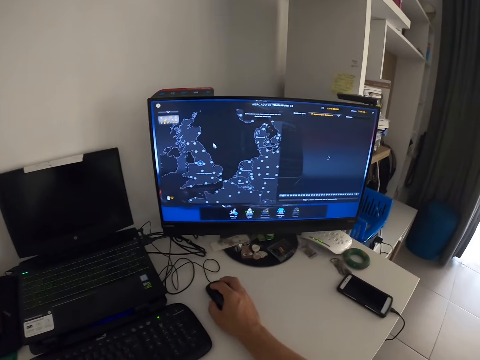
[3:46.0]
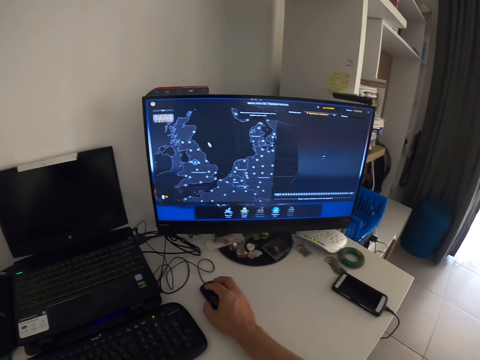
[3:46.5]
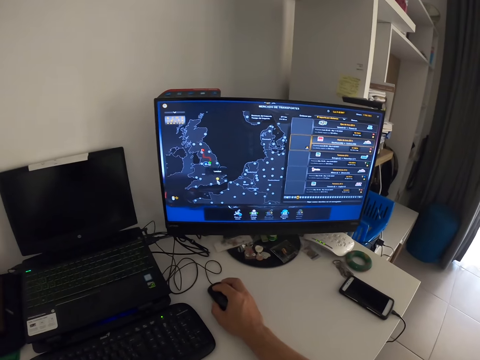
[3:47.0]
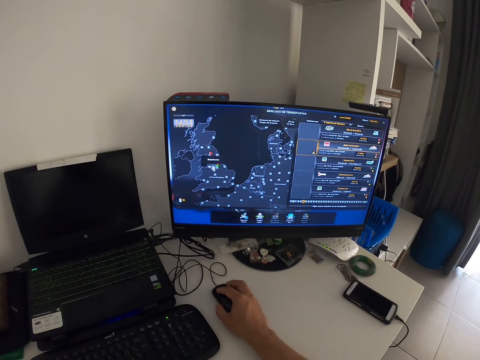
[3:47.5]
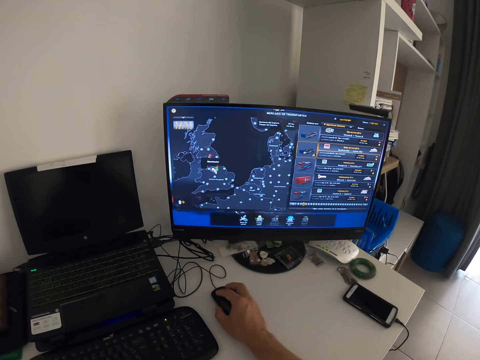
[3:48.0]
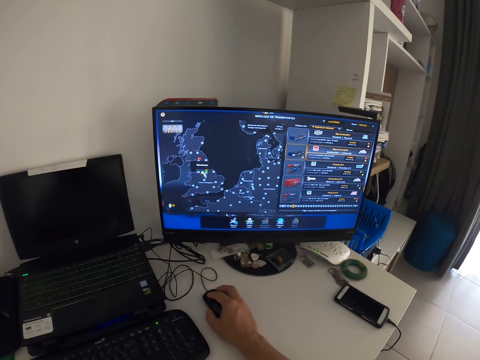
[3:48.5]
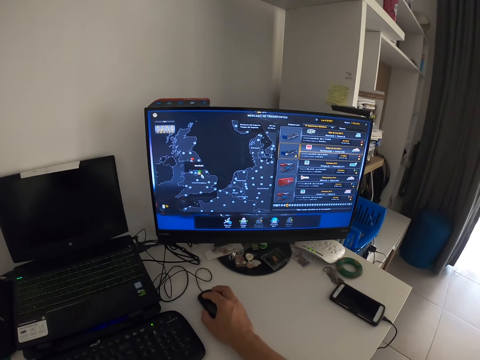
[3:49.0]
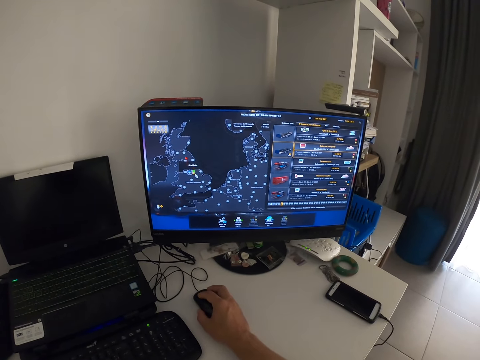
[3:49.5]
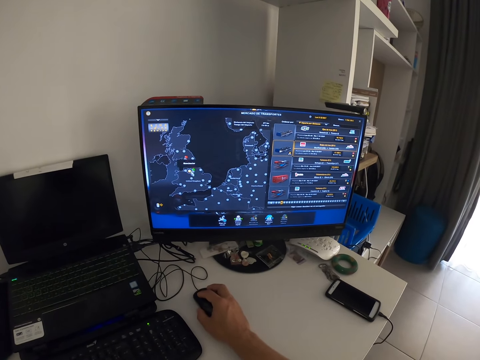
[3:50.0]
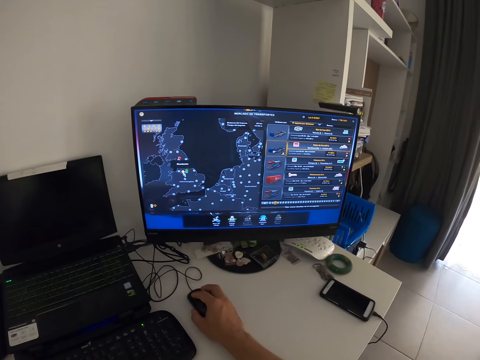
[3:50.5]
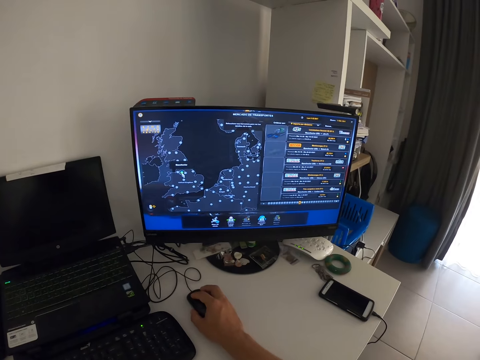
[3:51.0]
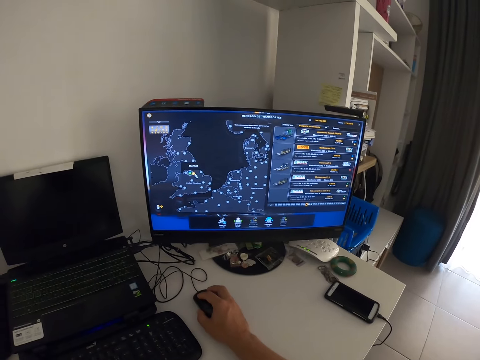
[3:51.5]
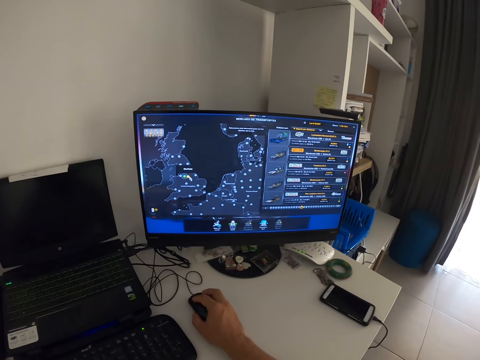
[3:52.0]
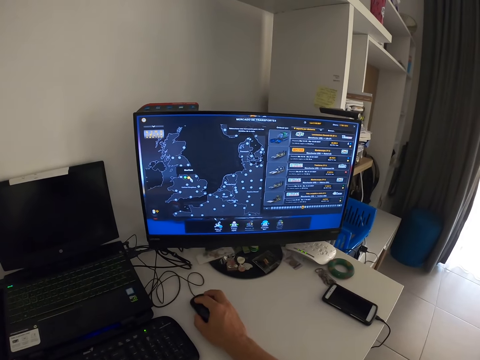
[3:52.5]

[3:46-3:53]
The camera wearer selects on the computer.

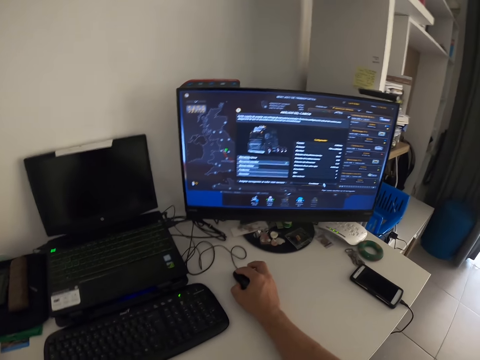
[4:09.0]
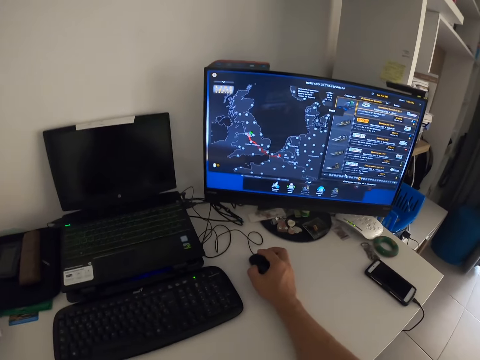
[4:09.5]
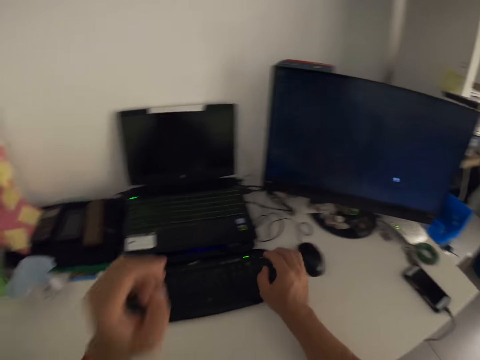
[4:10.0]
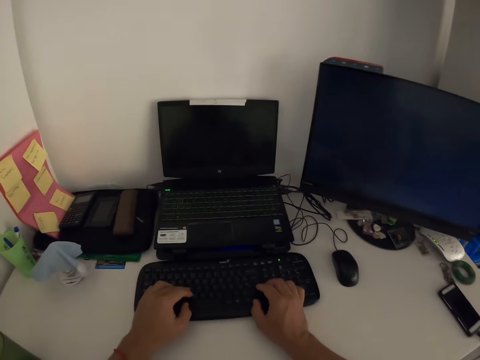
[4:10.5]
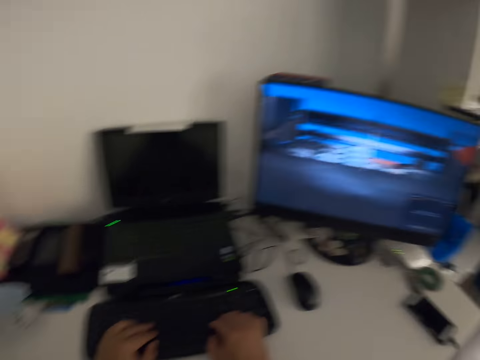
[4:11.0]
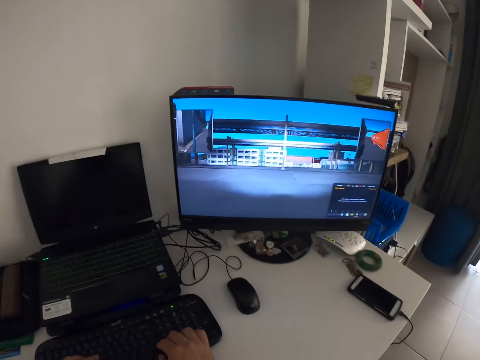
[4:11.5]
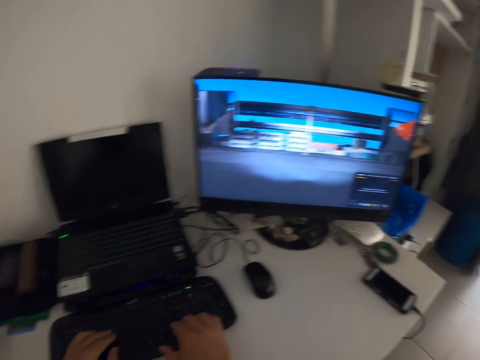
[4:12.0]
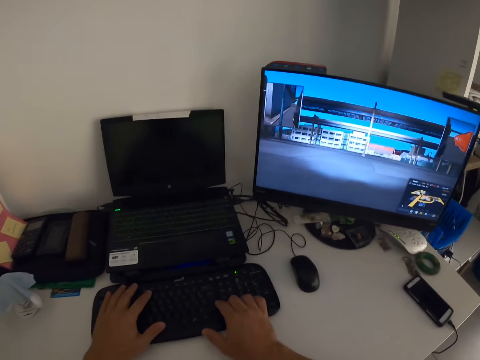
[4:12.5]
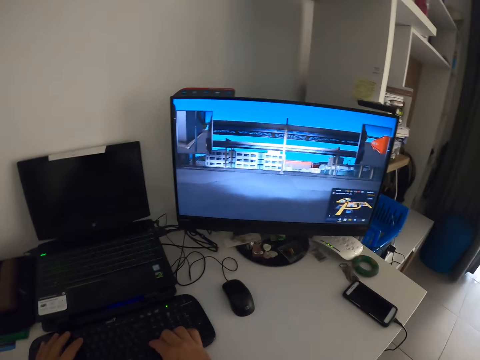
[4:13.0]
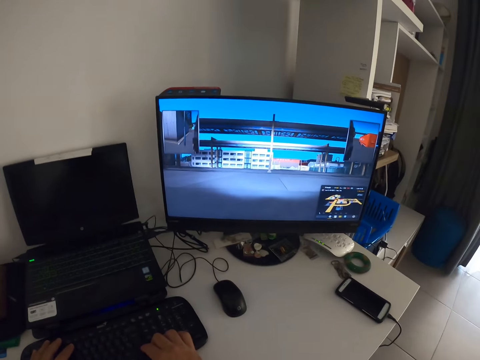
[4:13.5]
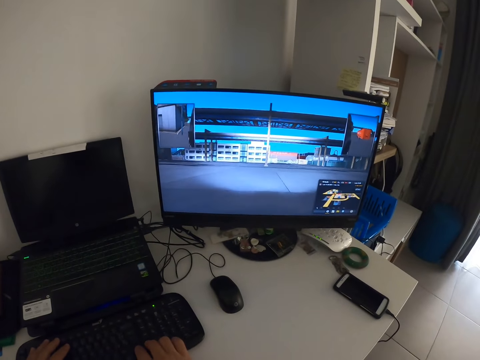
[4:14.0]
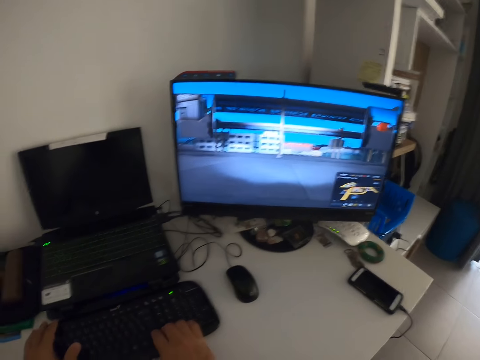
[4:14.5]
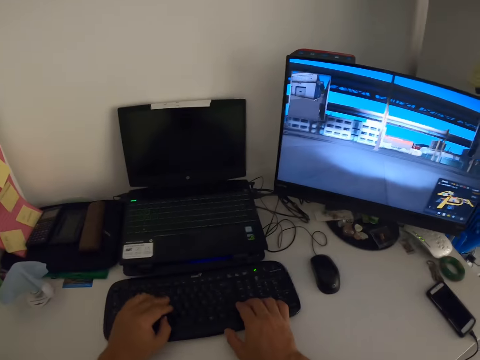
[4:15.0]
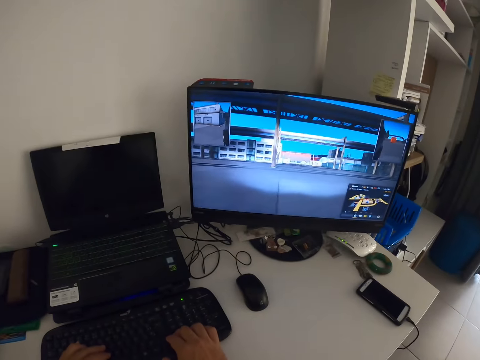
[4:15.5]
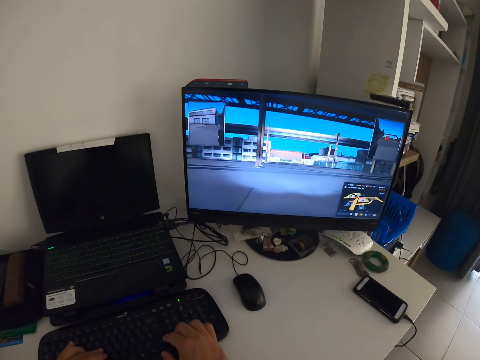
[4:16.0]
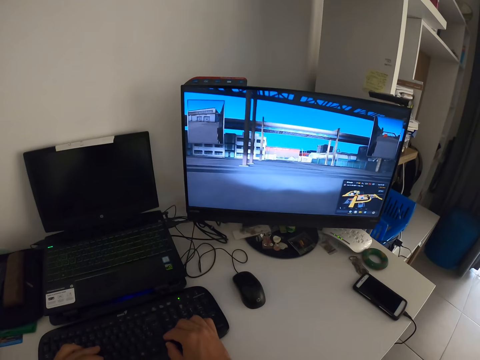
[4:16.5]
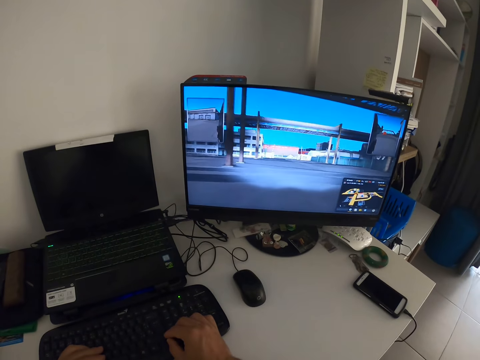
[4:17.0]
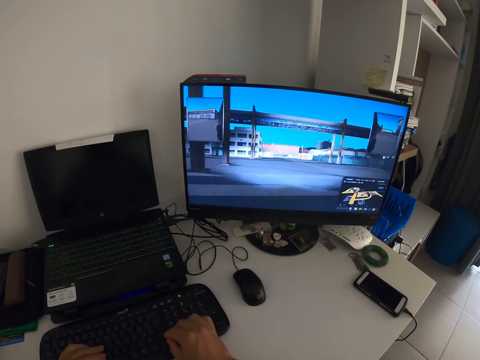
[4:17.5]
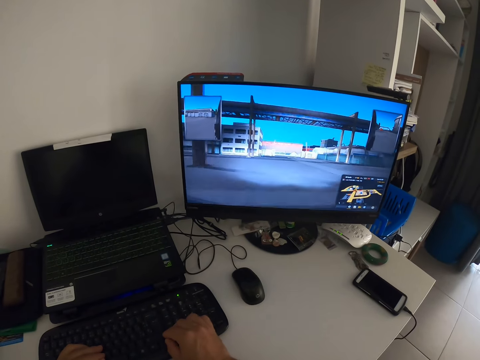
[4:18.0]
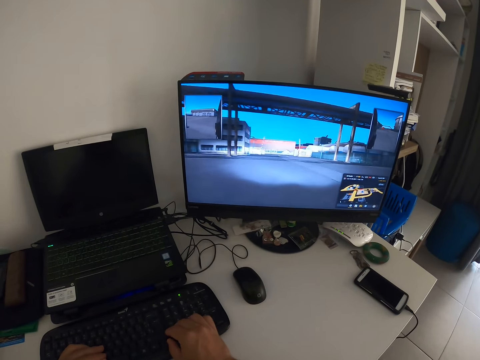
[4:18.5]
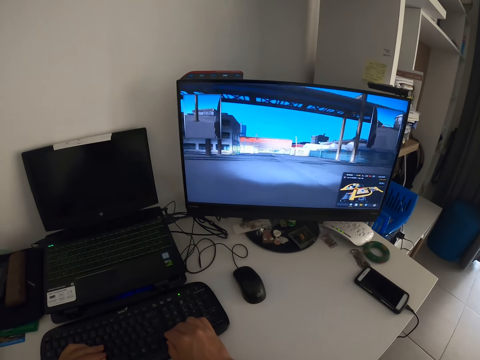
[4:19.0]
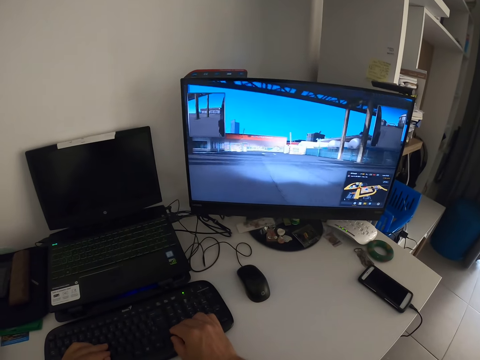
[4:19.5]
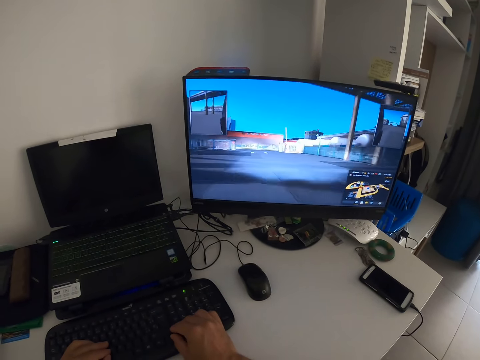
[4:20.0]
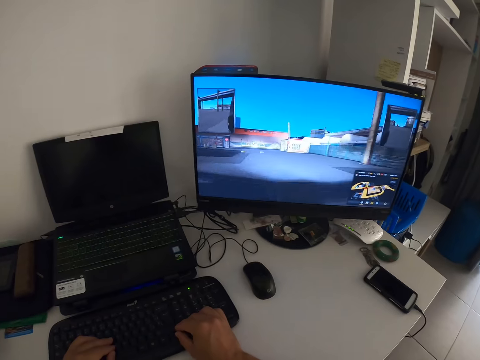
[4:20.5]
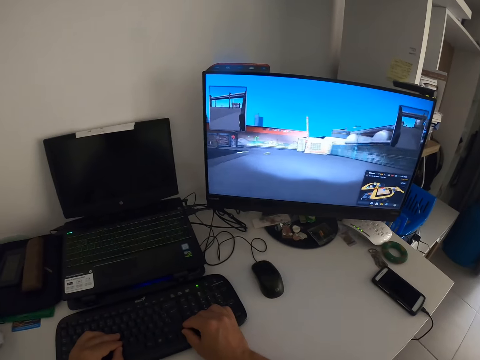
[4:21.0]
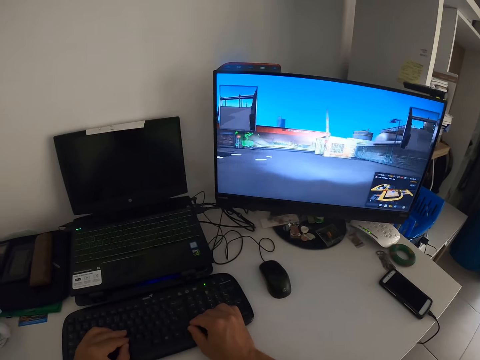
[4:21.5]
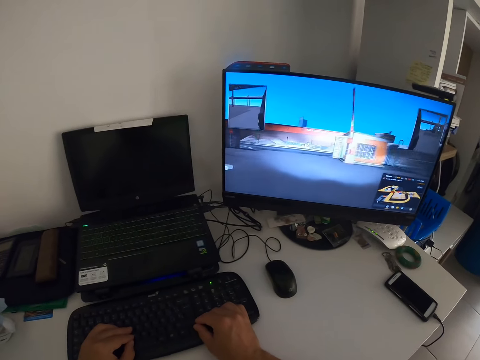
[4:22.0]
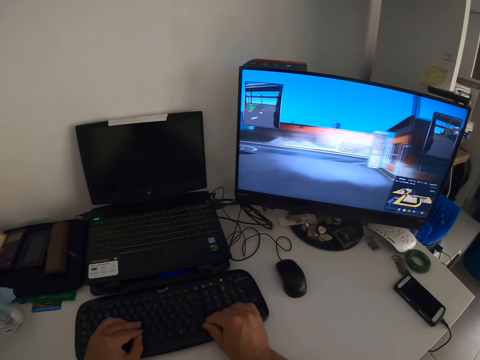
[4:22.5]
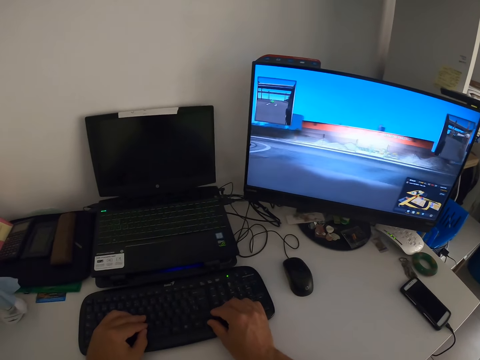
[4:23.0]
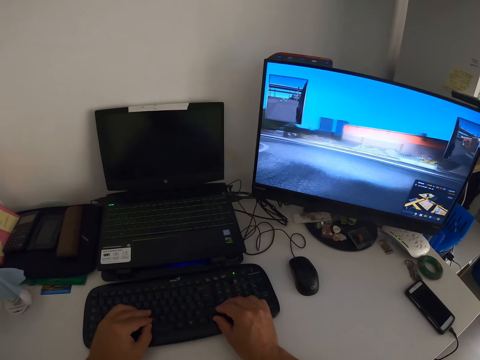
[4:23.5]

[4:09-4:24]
The camera wearer plays a video game. They type on the keyboard and control the game from the keyboard.

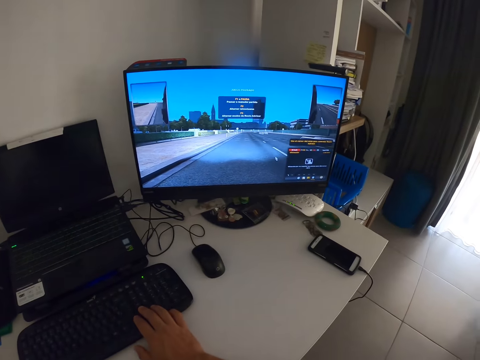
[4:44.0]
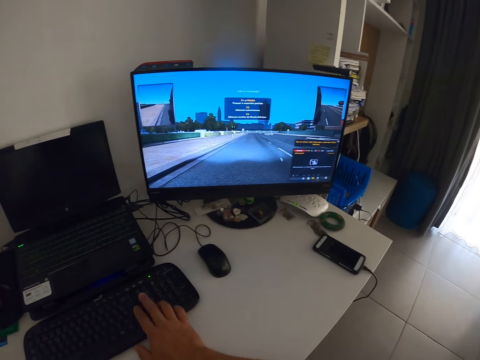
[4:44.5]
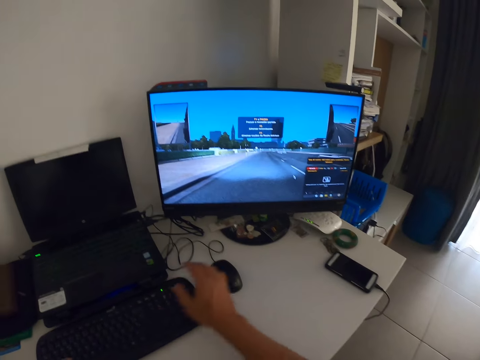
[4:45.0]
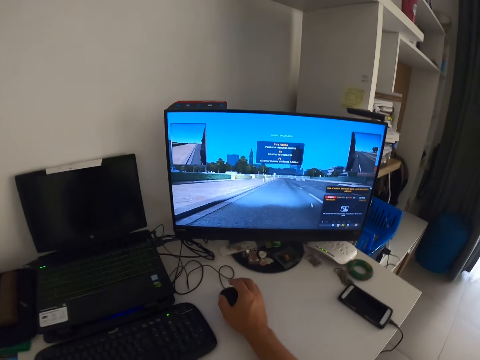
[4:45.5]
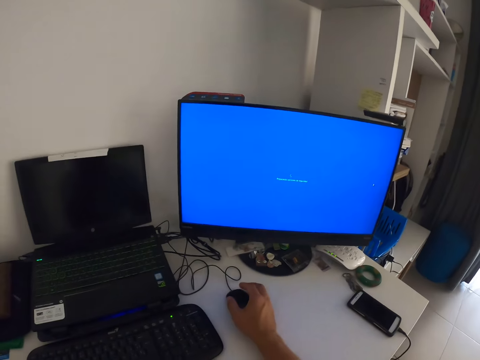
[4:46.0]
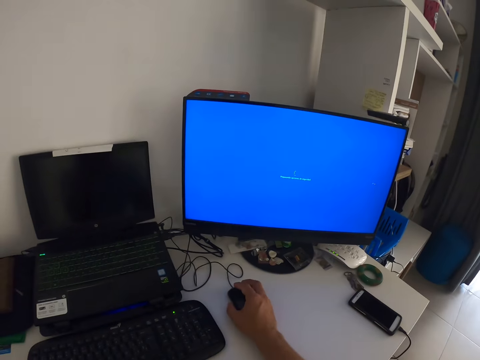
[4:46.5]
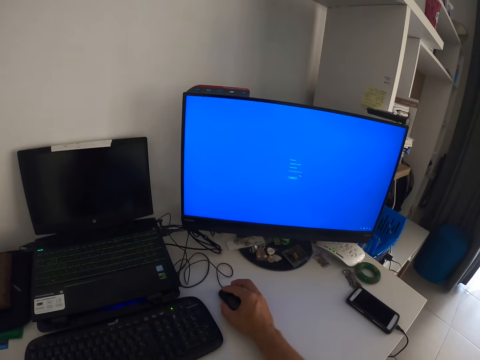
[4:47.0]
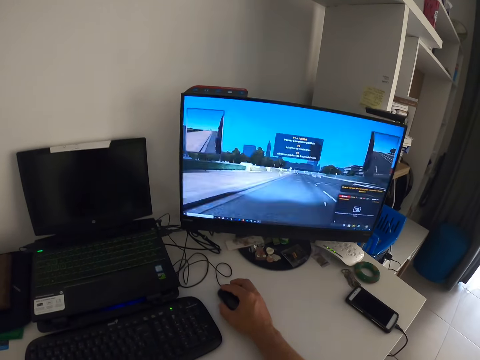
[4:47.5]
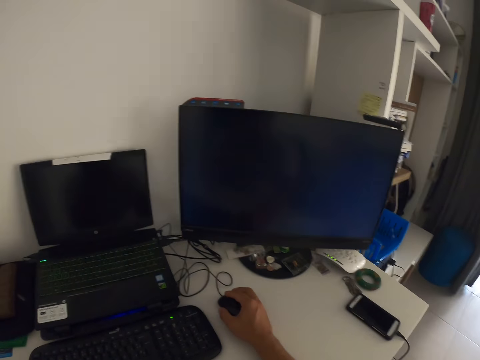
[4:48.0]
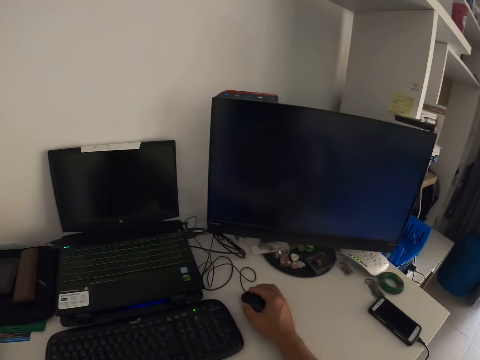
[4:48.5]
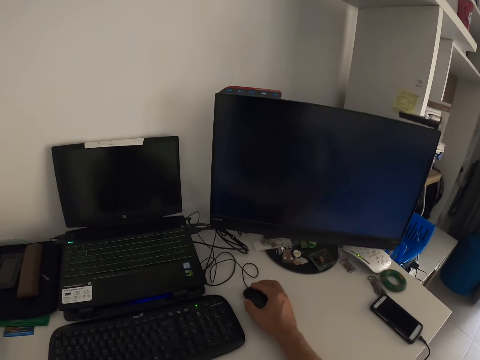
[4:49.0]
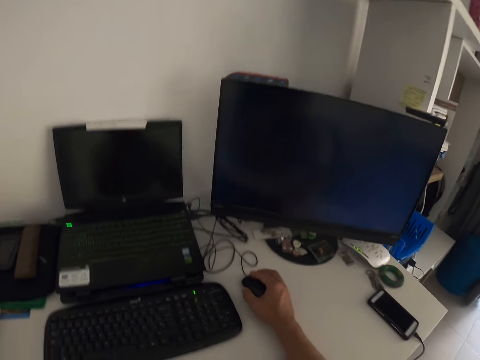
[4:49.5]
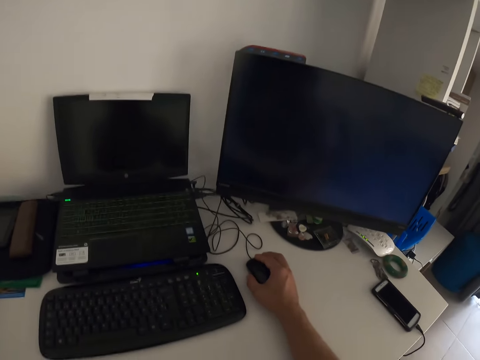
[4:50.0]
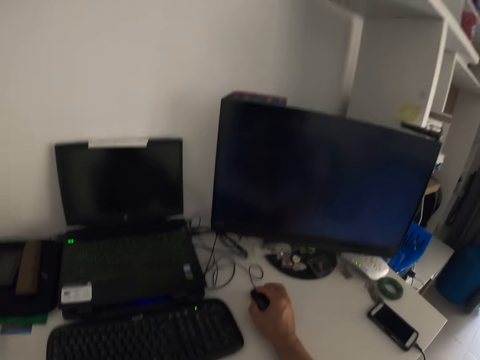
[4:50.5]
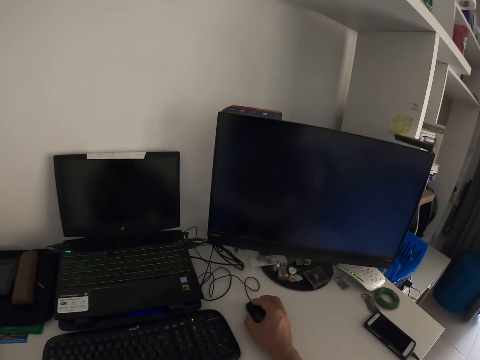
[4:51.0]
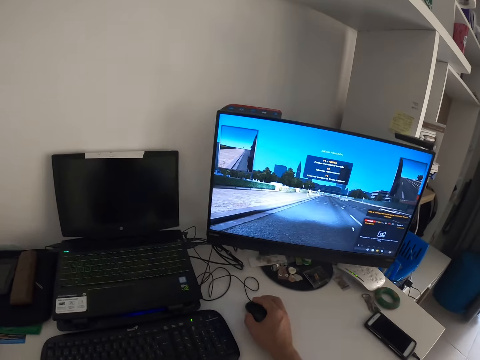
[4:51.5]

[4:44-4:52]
The camera wearer holds the mouse. They scroll the mouse and click the mouse.
